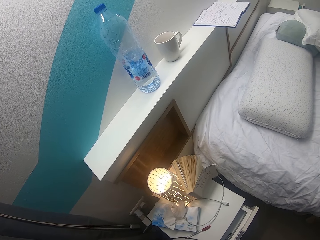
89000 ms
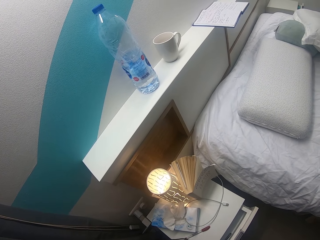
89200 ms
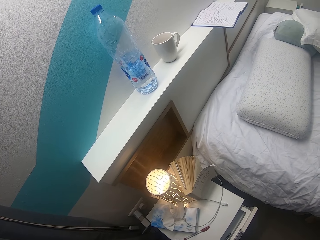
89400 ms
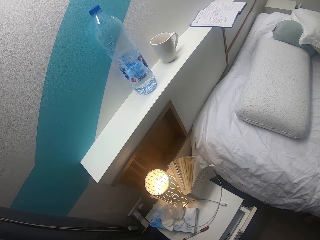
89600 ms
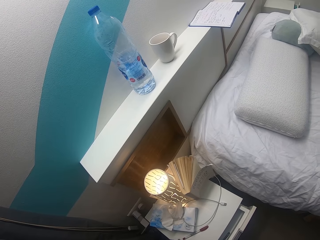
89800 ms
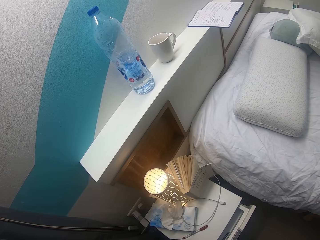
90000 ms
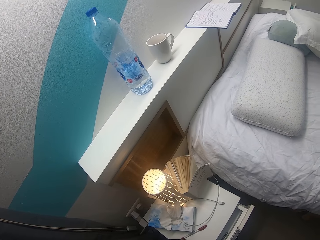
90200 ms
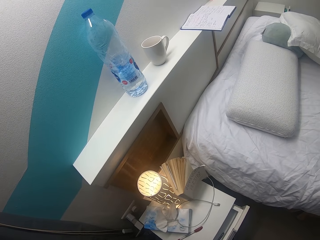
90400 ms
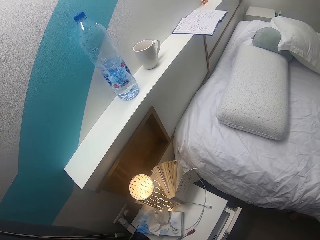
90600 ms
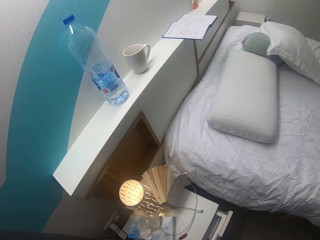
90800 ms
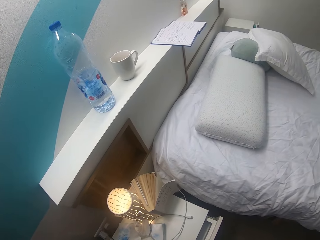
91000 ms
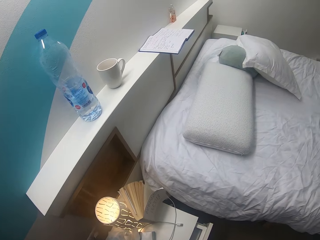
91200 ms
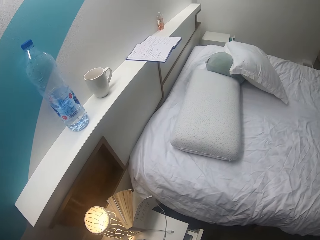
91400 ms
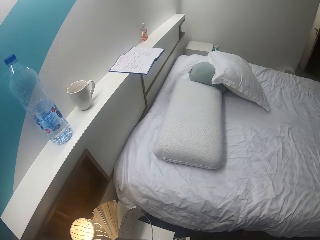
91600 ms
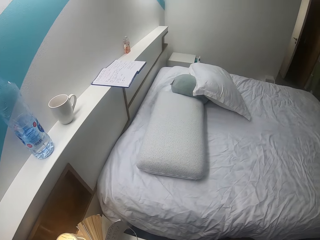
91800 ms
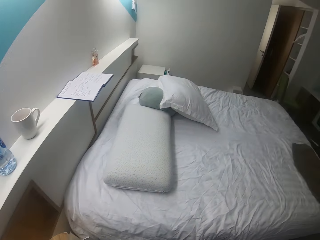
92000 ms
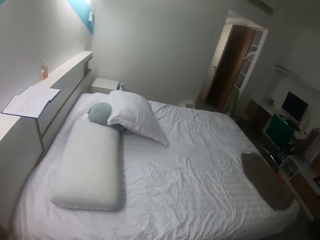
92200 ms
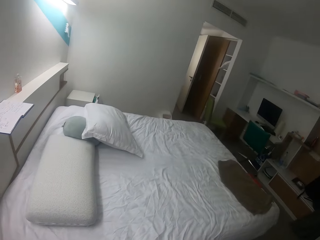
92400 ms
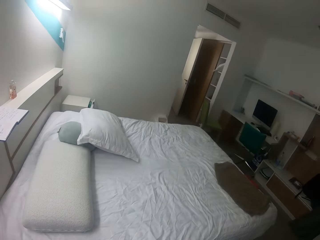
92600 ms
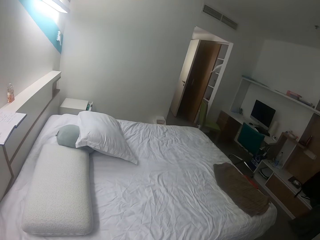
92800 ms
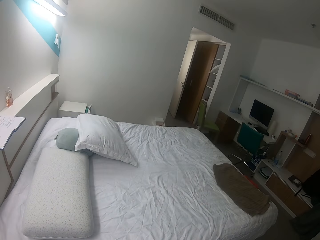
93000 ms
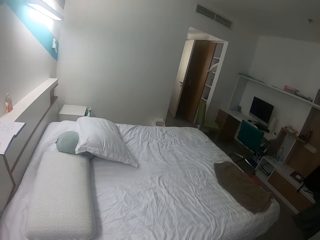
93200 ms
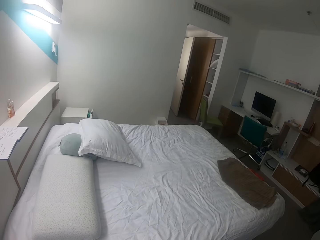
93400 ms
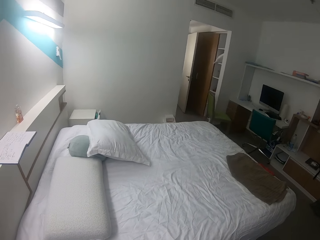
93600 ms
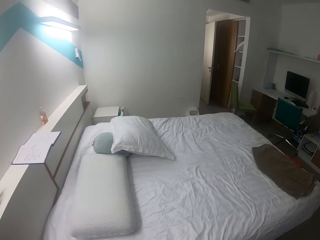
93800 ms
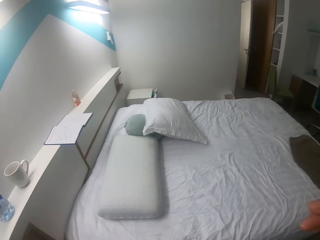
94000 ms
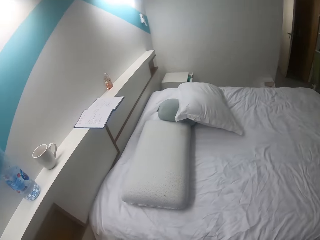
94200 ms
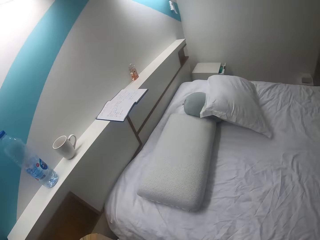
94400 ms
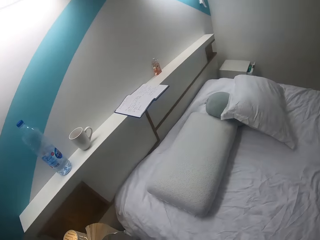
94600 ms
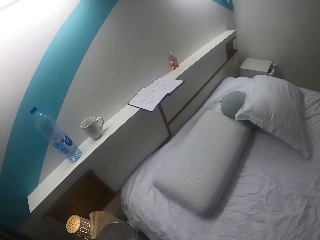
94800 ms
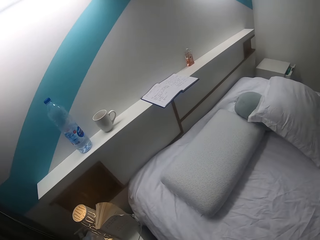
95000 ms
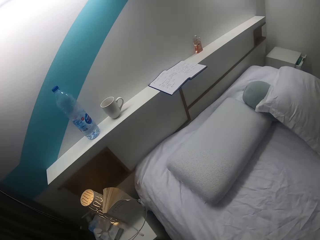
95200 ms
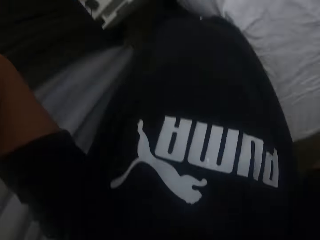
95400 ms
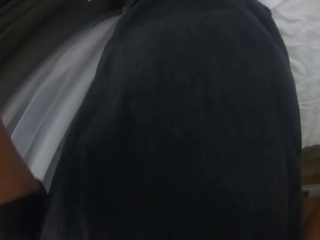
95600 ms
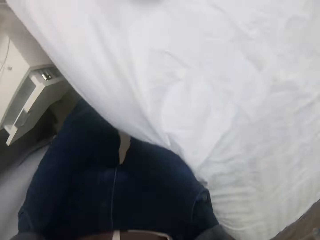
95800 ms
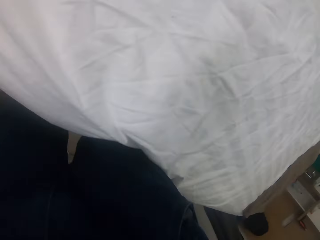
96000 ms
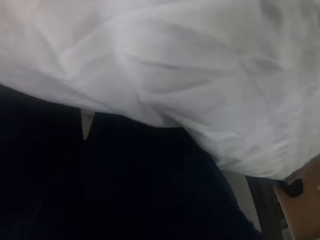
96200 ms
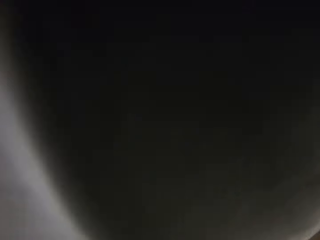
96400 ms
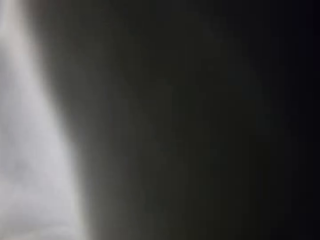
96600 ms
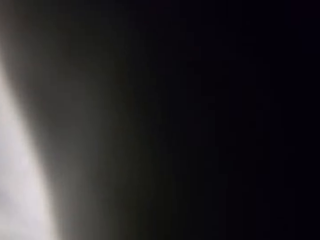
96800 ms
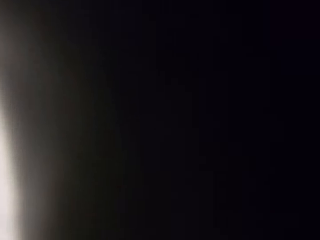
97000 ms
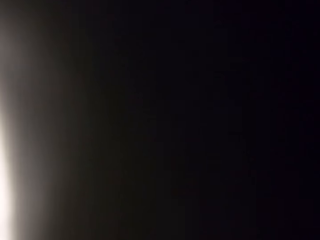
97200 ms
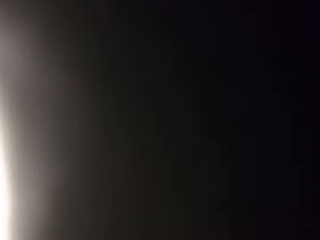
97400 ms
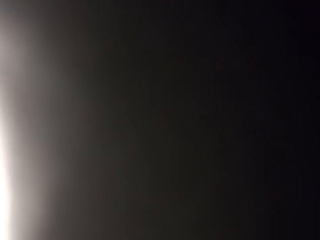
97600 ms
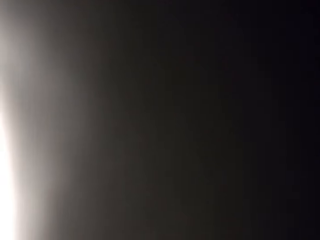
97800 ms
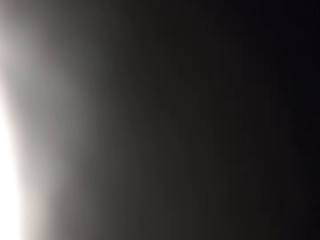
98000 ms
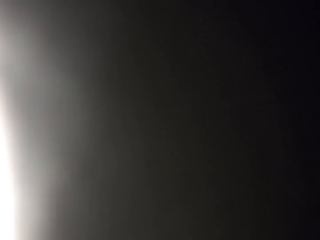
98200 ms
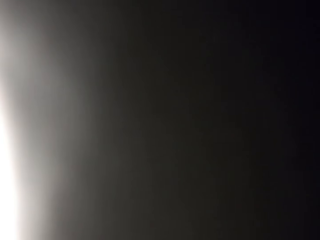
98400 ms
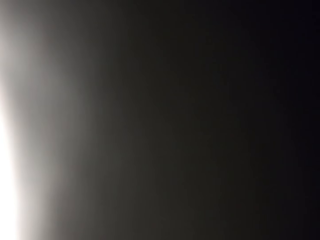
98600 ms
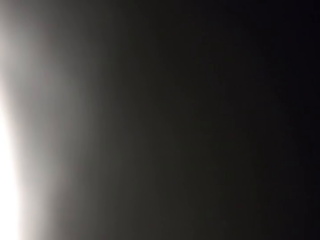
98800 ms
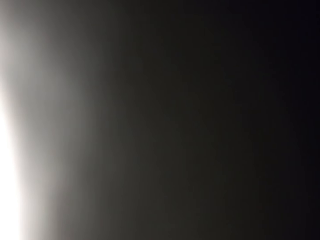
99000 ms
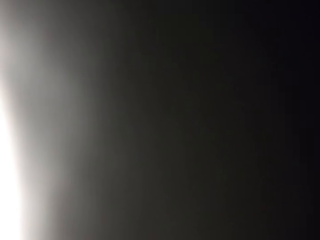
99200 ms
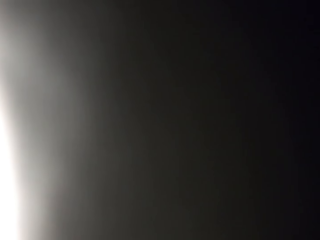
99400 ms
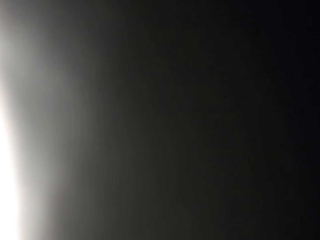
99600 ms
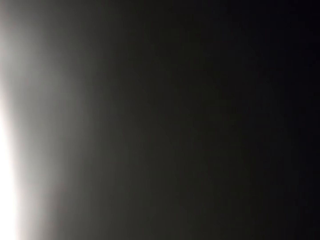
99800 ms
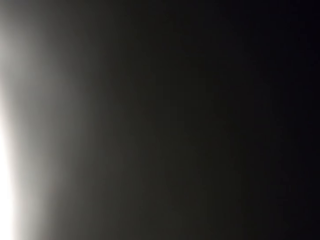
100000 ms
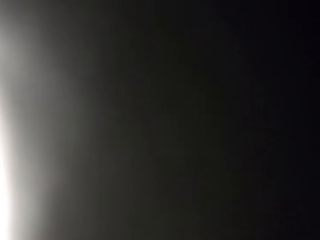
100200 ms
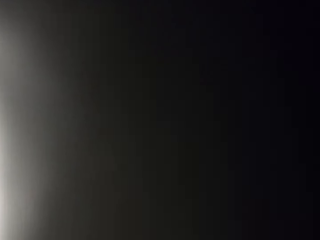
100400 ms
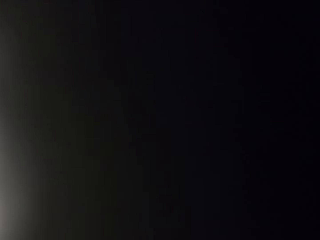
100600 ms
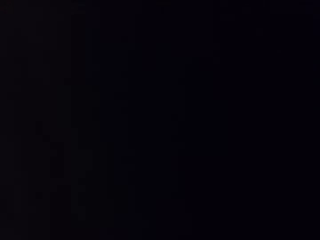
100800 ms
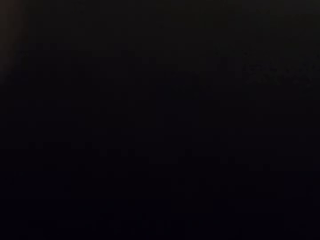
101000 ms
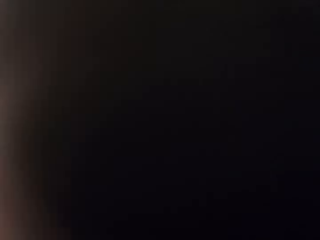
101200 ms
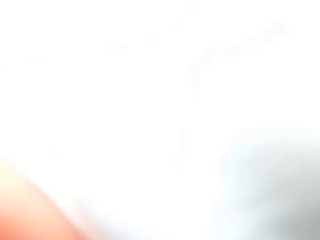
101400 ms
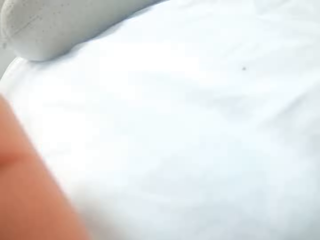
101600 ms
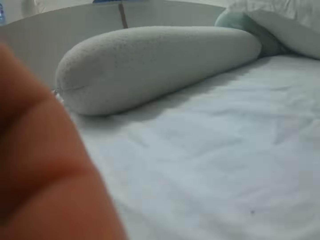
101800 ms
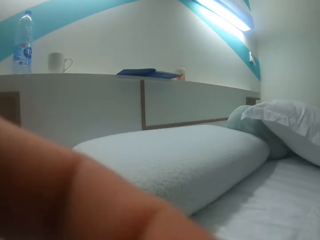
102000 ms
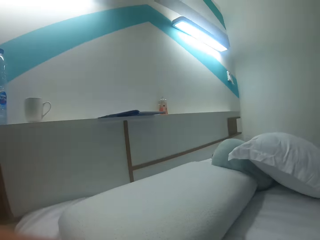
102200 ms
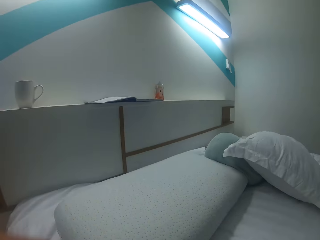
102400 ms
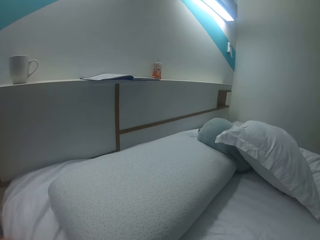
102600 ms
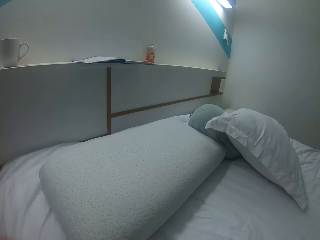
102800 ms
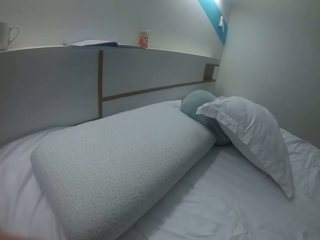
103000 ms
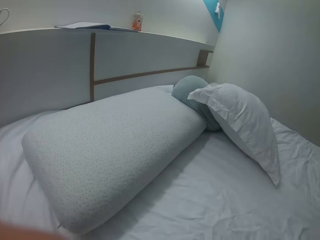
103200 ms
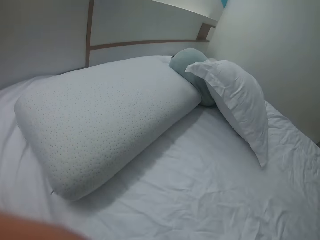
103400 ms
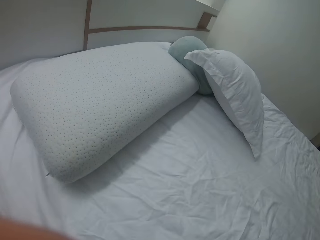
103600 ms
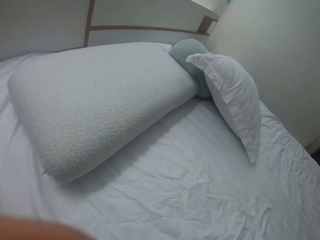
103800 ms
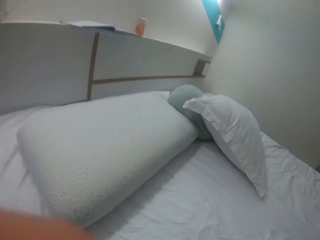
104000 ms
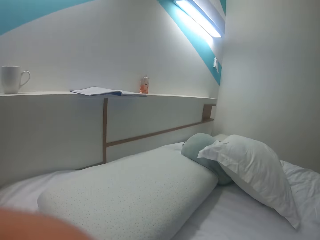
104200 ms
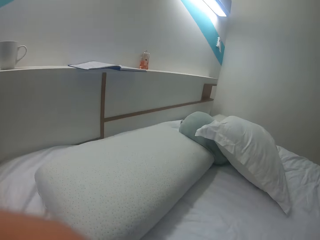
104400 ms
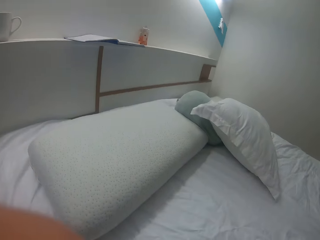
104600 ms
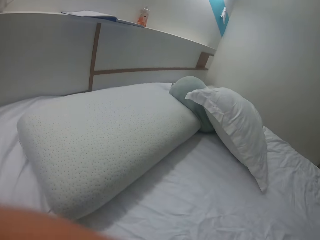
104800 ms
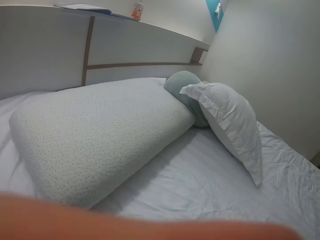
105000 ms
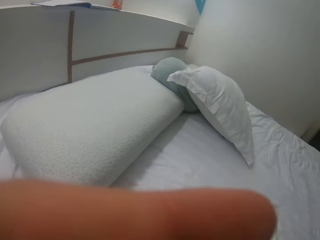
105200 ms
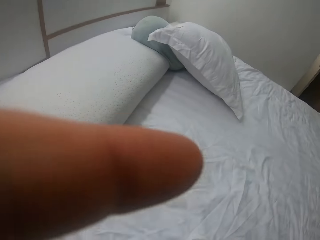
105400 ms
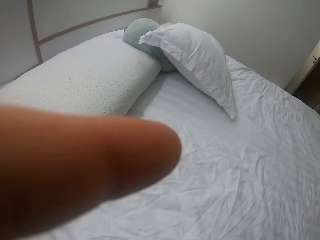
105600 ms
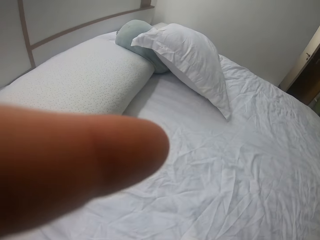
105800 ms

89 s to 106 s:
The camera wearer walks around a room. They look around the room. They adjust a camera. They look around the room.
